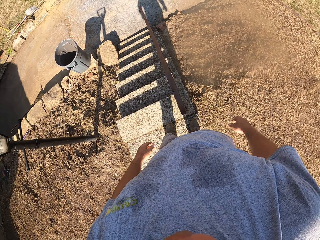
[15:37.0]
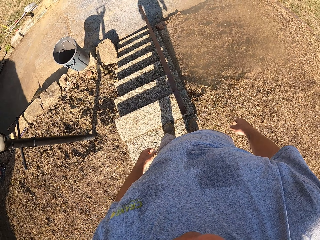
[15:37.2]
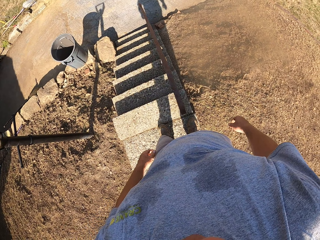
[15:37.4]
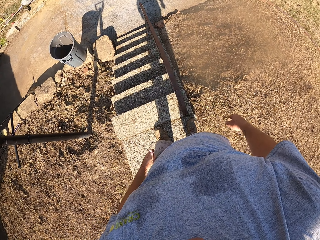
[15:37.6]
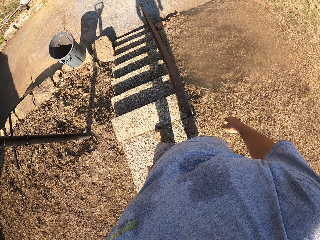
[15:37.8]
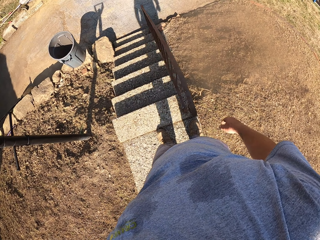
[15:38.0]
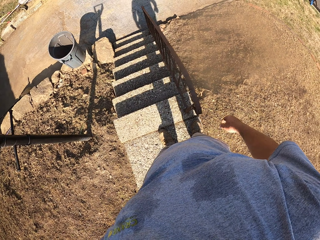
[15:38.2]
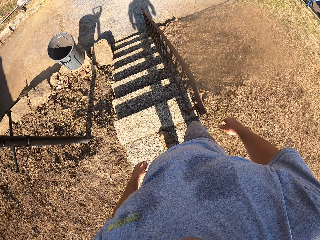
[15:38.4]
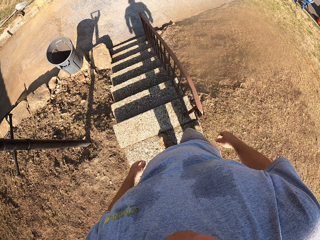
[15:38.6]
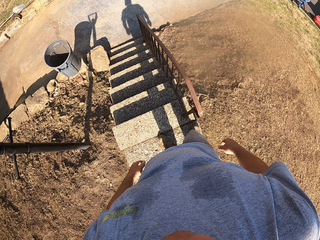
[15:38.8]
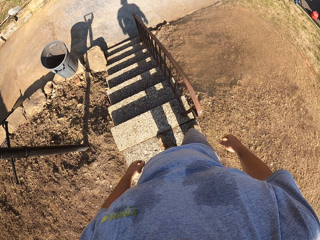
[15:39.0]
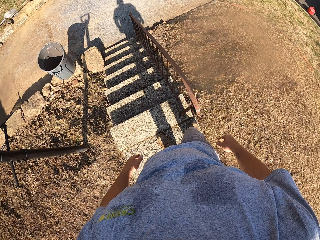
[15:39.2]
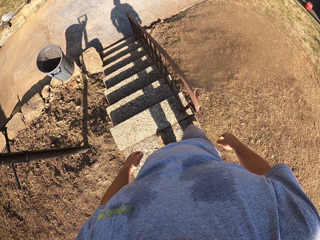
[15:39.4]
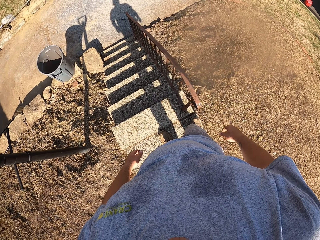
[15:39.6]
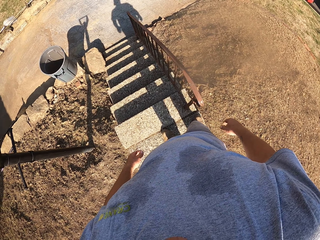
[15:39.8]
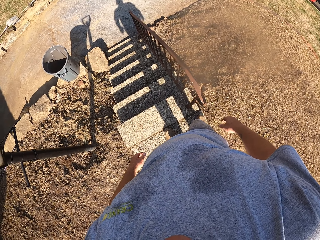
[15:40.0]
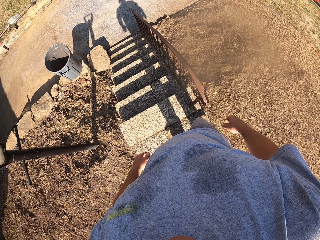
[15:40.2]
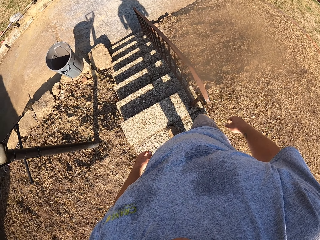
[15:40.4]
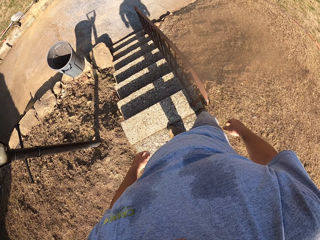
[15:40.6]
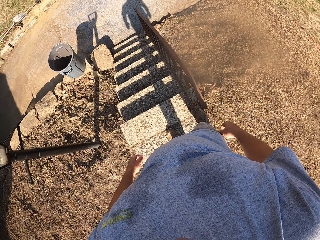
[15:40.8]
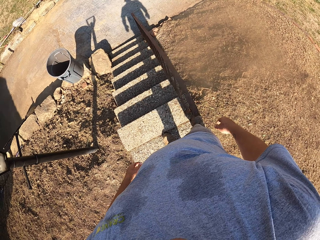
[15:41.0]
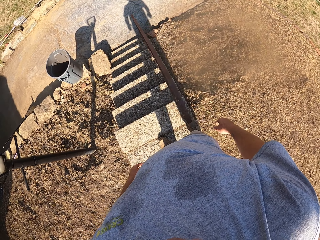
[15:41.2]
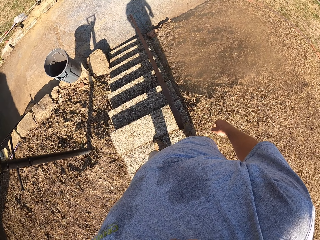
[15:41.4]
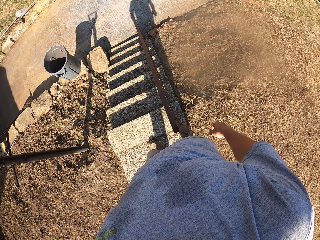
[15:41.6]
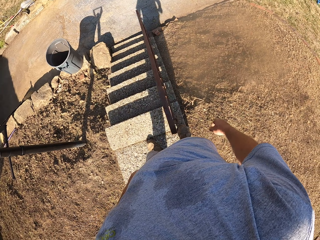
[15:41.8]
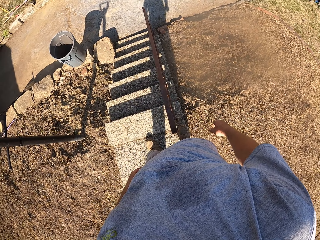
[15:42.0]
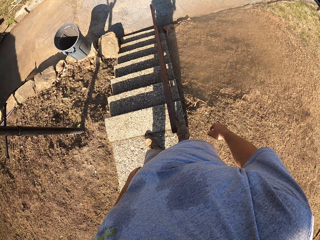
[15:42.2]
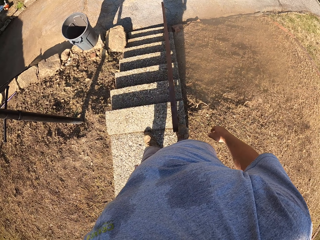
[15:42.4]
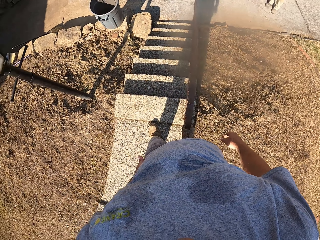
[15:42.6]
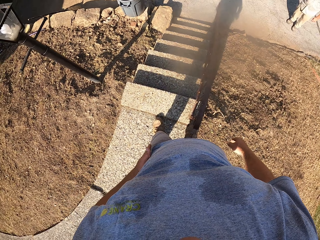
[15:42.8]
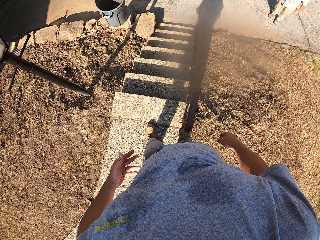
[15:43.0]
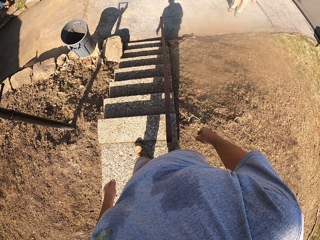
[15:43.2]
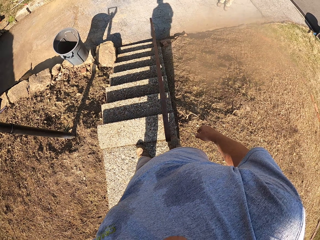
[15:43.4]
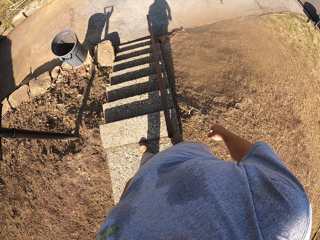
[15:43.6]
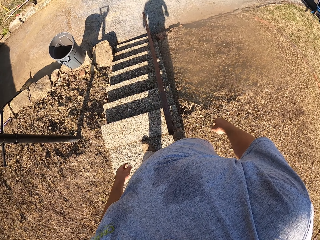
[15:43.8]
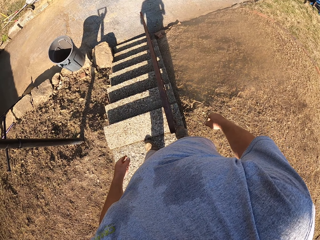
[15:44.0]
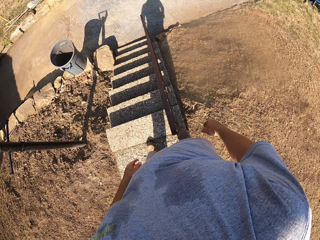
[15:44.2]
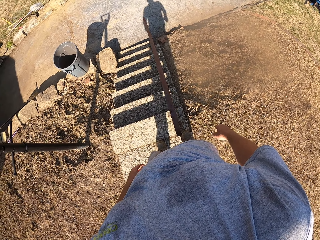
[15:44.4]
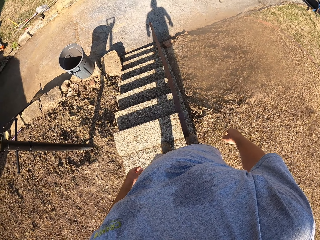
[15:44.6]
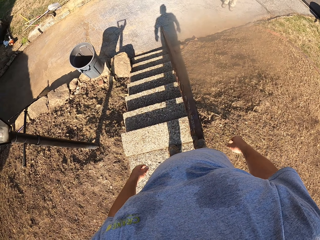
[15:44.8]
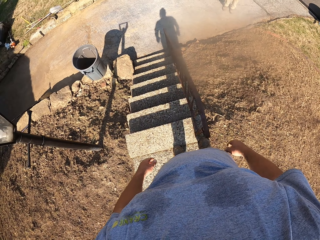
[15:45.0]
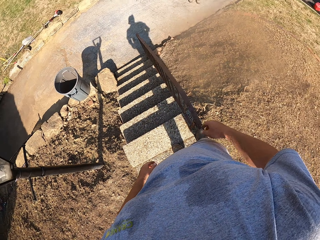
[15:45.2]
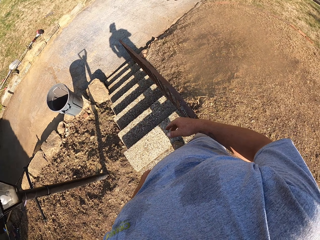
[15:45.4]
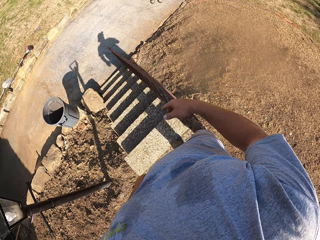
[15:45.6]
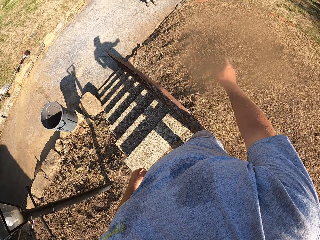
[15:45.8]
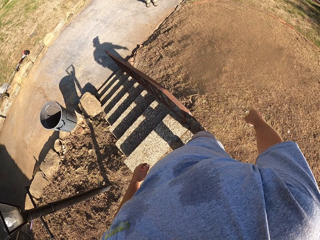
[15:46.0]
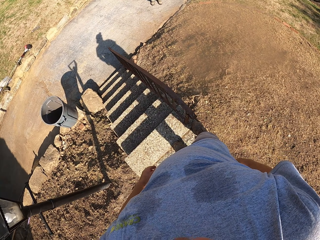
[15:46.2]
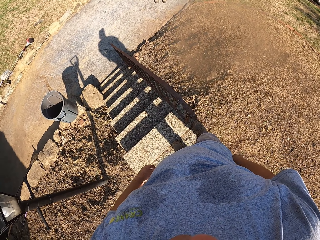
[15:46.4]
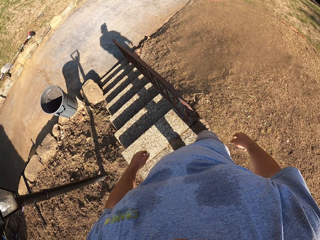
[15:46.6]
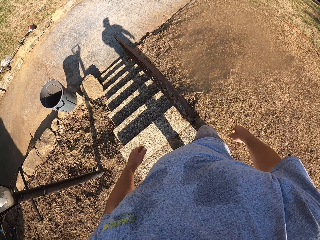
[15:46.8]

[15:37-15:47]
The camera wearer looks around.

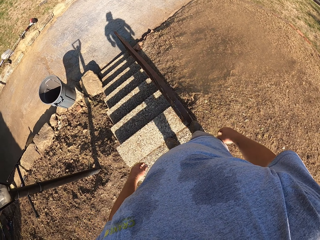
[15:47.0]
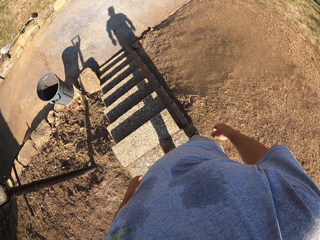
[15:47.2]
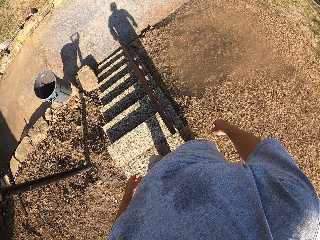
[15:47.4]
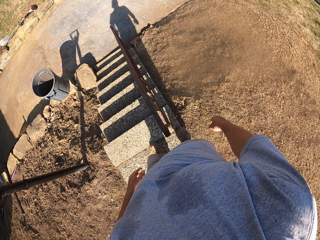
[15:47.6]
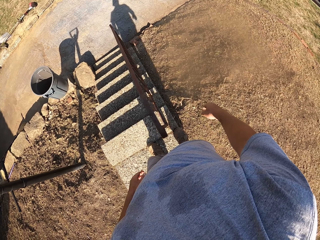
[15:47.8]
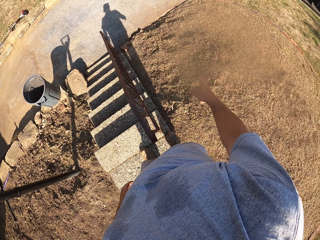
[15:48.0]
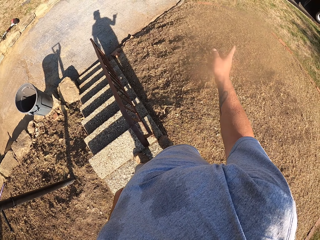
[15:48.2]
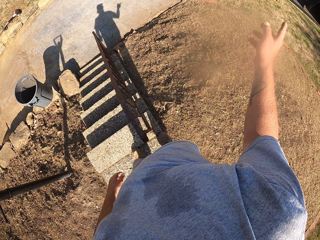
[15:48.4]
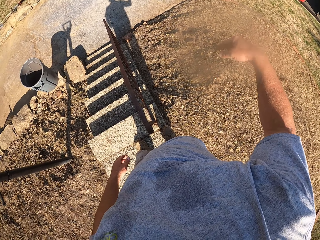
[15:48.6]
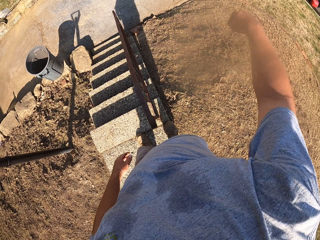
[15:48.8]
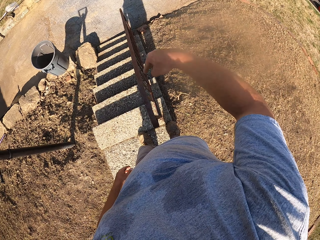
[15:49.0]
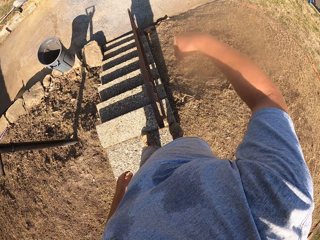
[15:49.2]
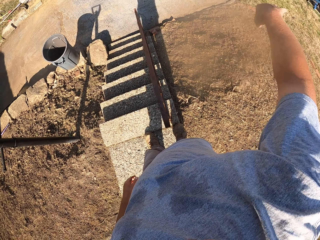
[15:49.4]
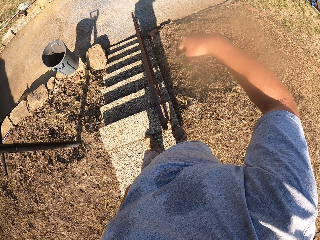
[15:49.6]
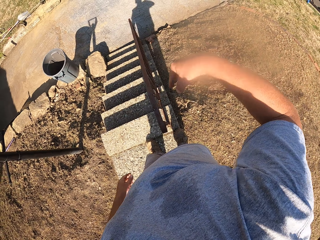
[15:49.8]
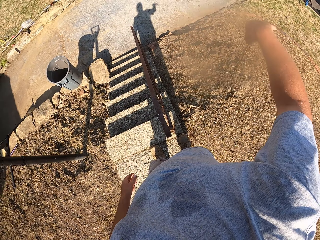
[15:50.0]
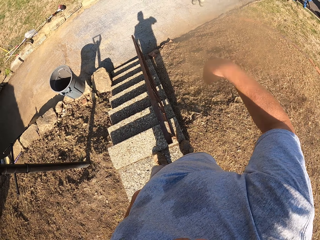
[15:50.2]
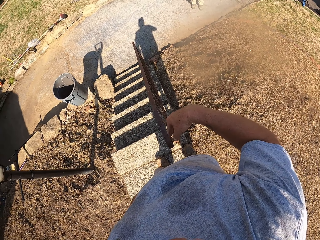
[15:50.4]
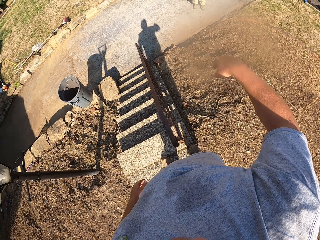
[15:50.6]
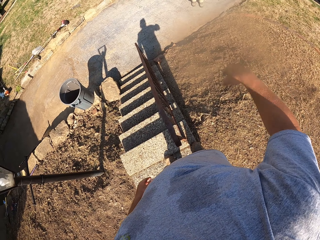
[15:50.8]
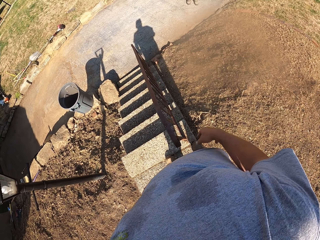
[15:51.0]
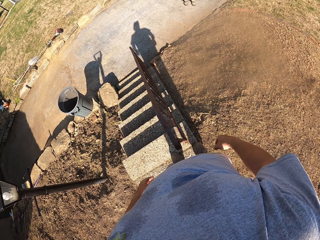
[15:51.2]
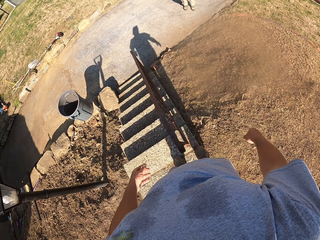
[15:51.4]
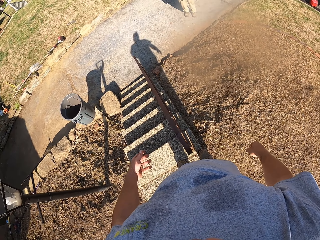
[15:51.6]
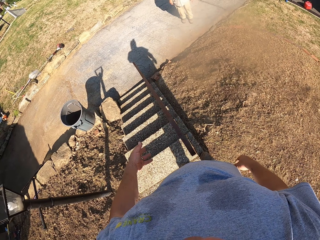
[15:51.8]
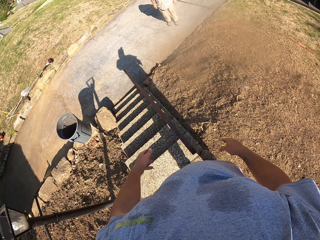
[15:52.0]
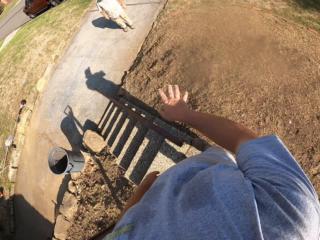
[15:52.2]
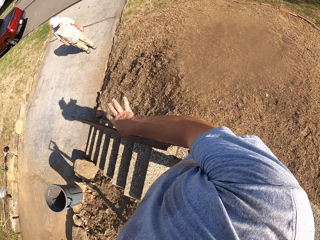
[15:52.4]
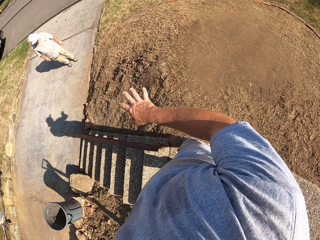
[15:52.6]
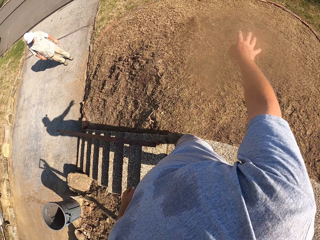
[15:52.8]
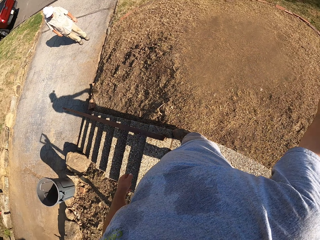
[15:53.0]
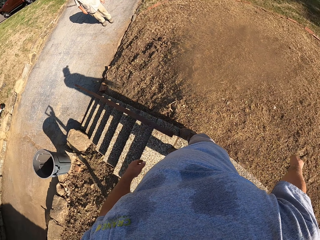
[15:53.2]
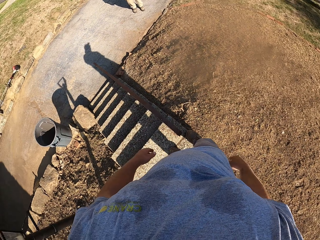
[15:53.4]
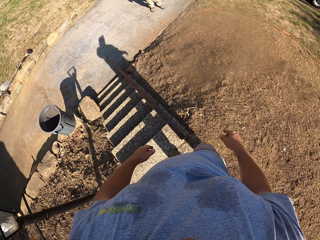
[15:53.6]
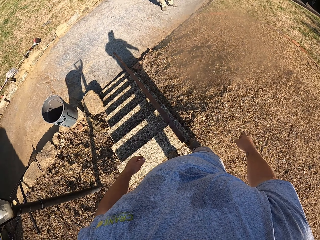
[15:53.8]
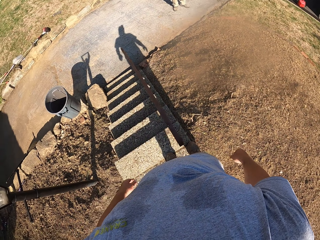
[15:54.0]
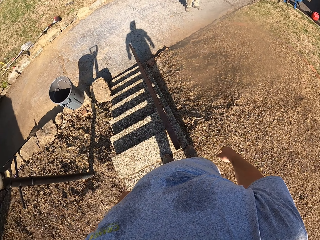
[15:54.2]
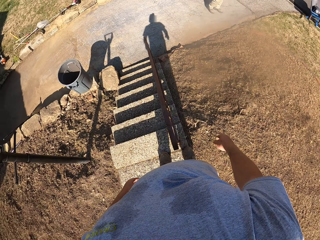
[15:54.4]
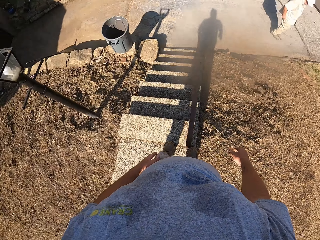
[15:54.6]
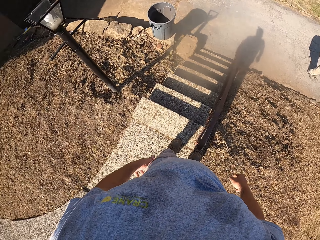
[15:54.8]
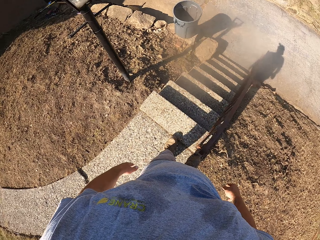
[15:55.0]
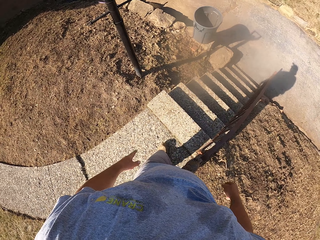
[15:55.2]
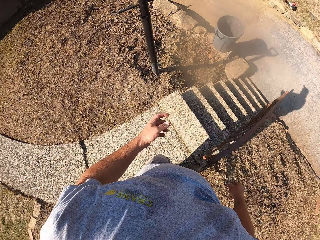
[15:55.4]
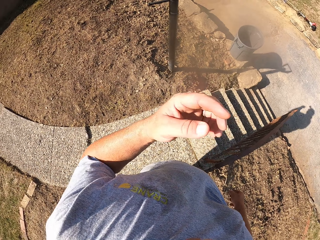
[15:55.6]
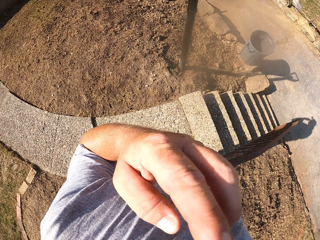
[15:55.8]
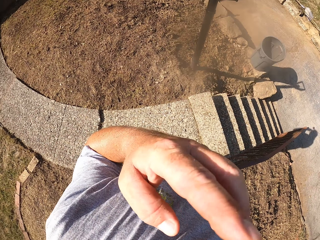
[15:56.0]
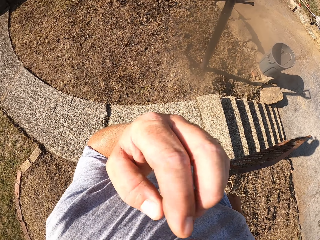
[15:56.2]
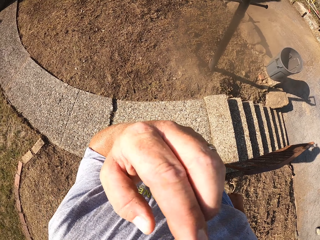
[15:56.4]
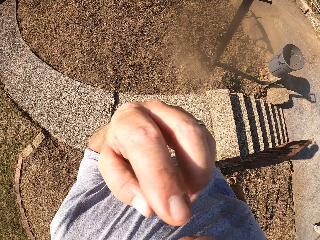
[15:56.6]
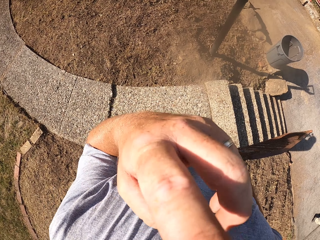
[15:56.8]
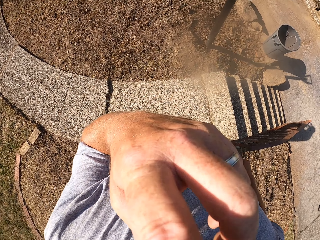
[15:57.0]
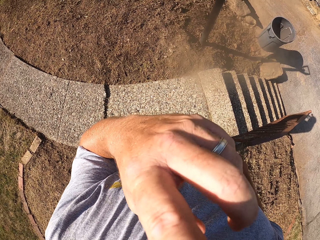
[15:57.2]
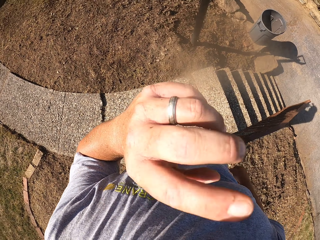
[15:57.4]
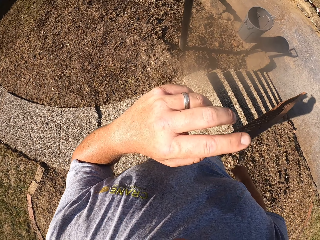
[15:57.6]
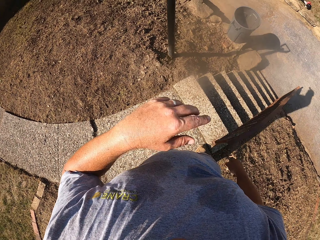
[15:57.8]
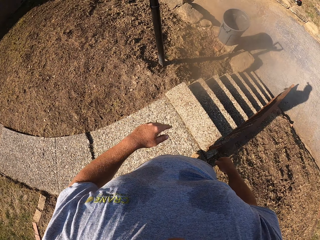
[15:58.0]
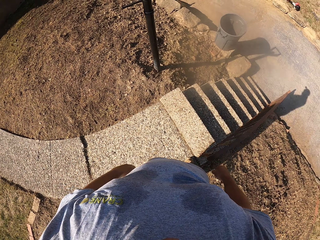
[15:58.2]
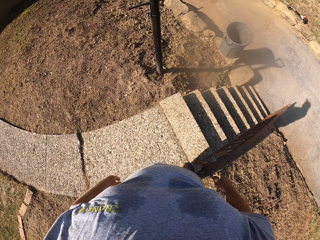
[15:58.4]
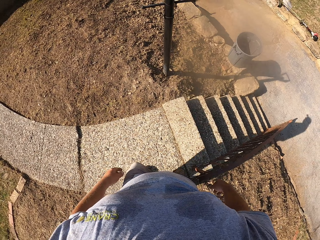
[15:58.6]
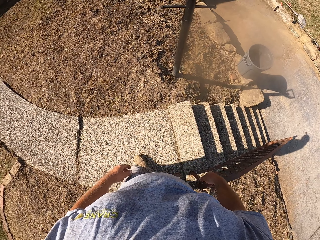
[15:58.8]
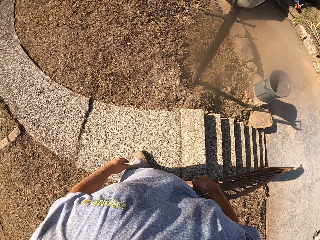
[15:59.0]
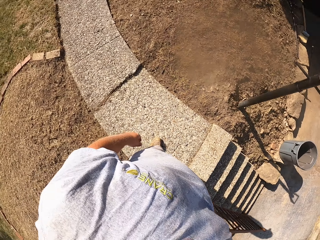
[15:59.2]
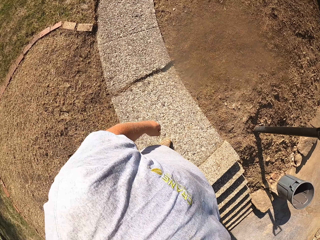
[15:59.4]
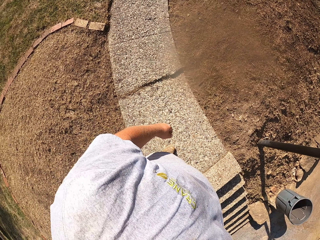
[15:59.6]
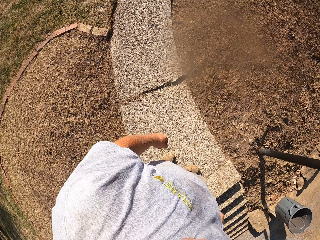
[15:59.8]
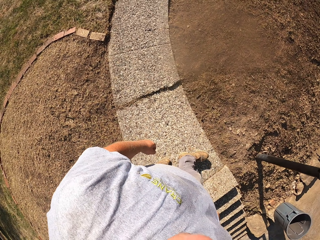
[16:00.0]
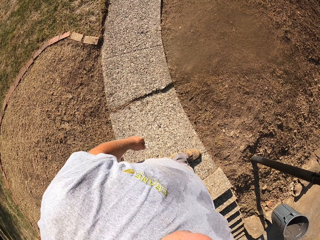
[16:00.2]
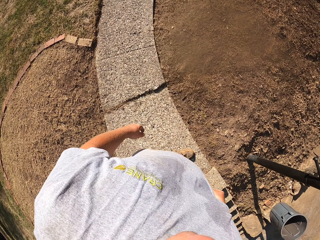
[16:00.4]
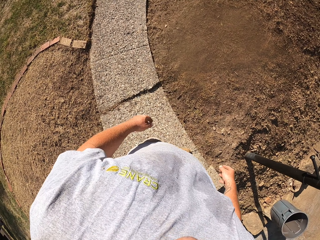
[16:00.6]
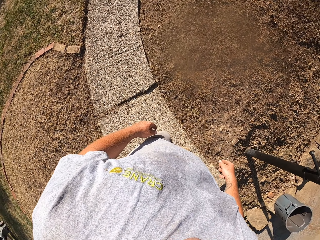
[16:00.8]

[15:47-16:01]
The camera wearer speaks to a man. He swings the right hand. He looks around. He swings the hands. He looks around. He raises his hand. He touches the face. He looks around.
